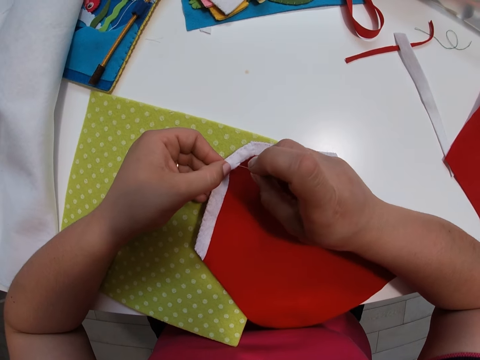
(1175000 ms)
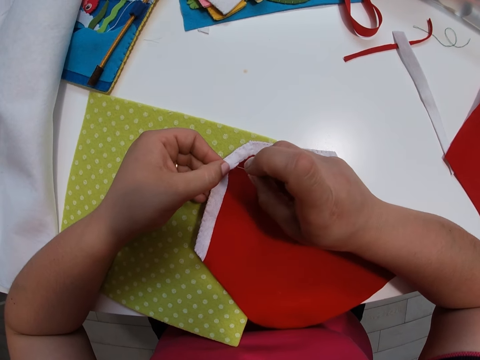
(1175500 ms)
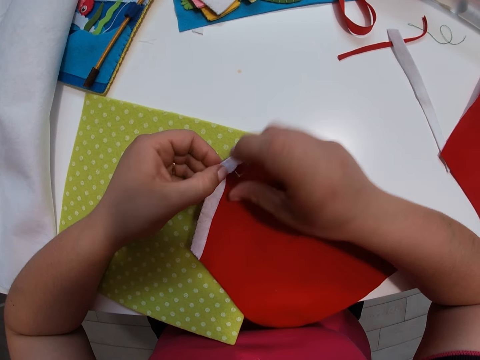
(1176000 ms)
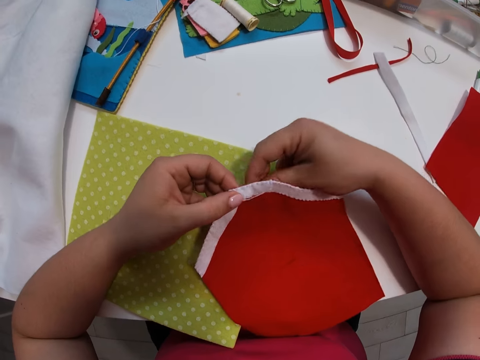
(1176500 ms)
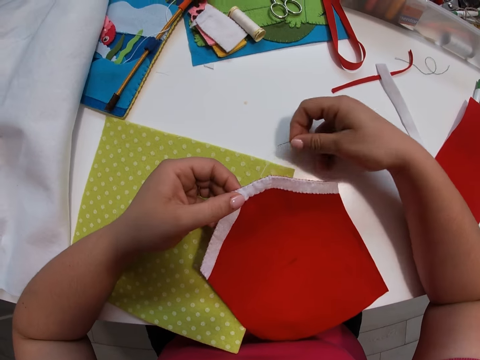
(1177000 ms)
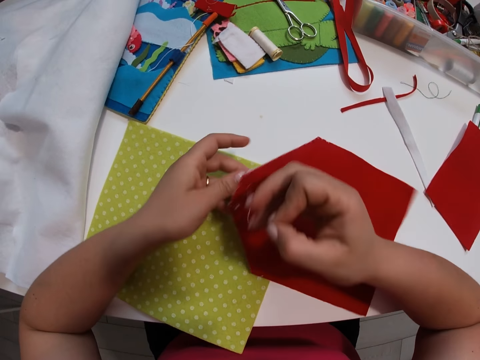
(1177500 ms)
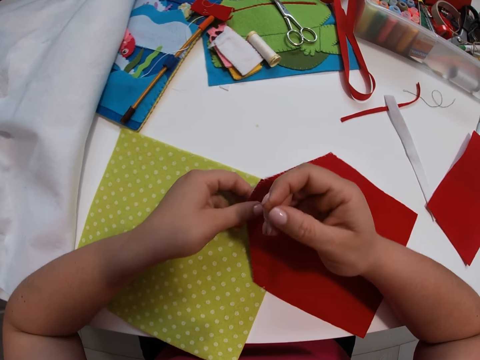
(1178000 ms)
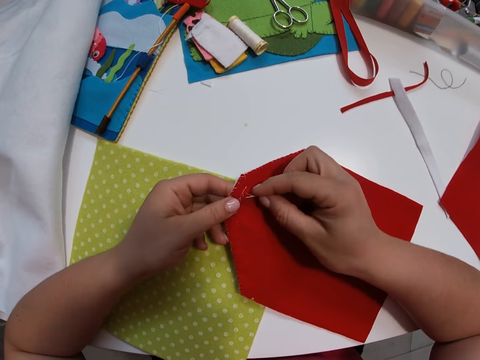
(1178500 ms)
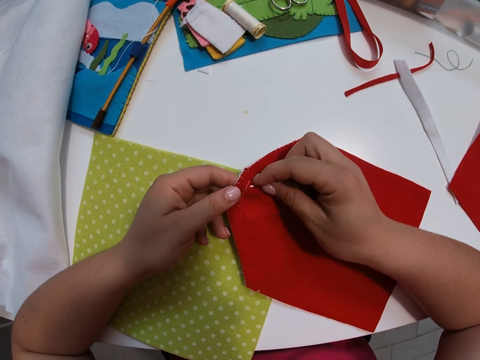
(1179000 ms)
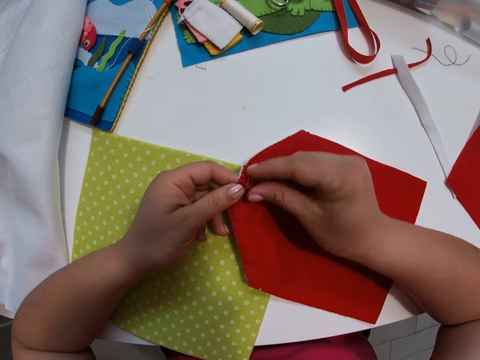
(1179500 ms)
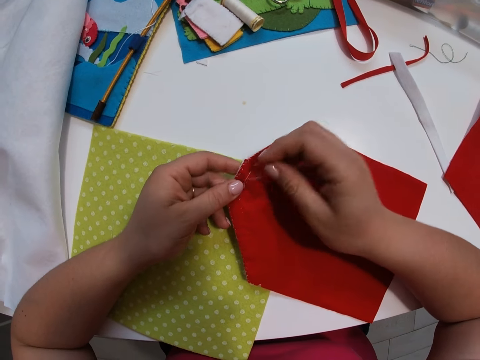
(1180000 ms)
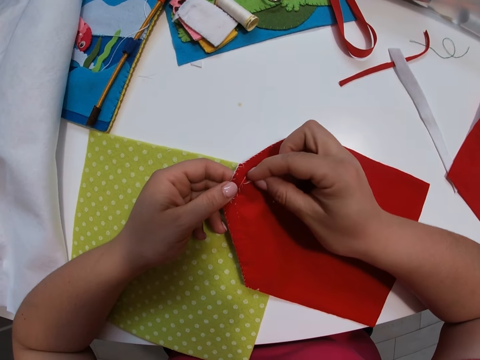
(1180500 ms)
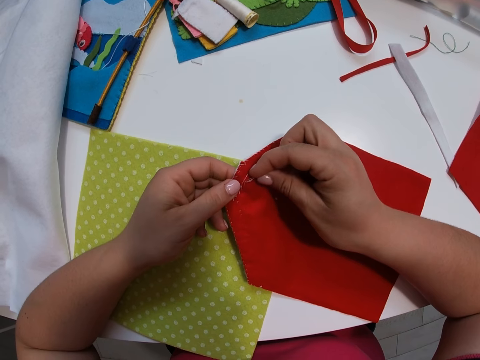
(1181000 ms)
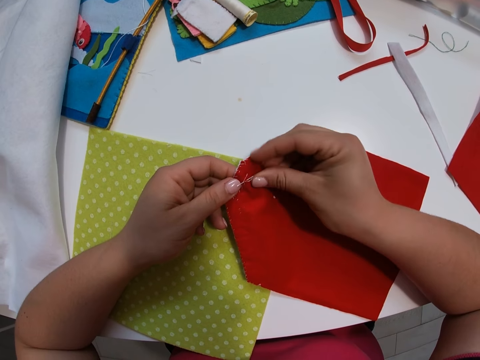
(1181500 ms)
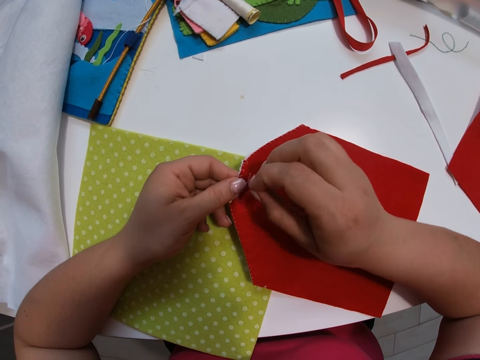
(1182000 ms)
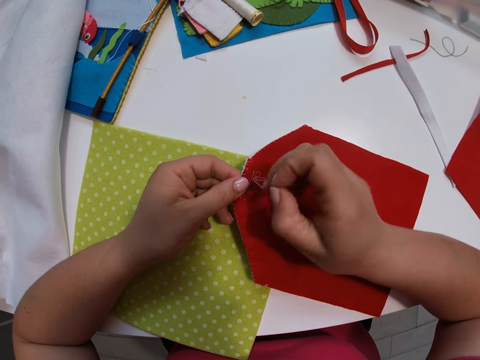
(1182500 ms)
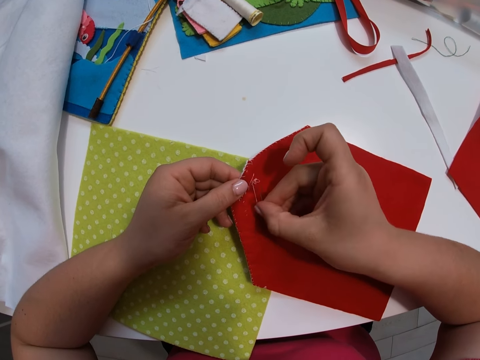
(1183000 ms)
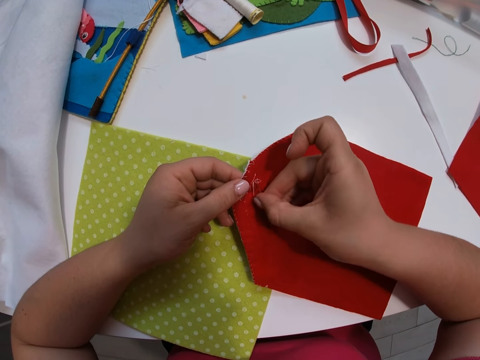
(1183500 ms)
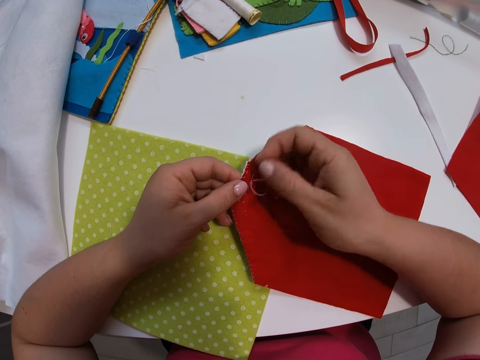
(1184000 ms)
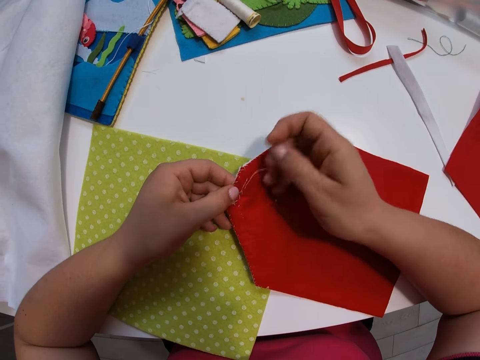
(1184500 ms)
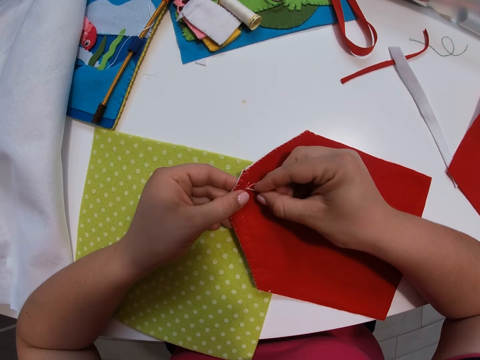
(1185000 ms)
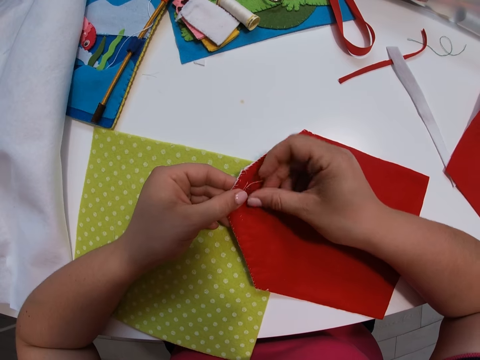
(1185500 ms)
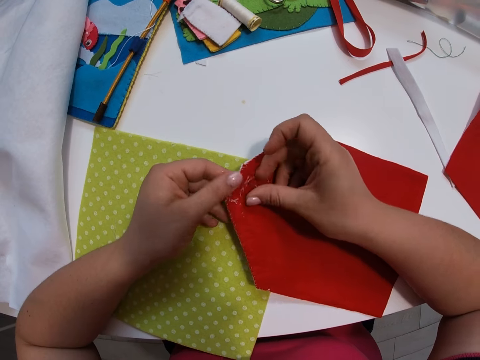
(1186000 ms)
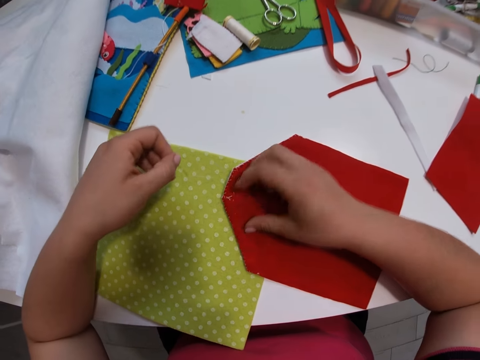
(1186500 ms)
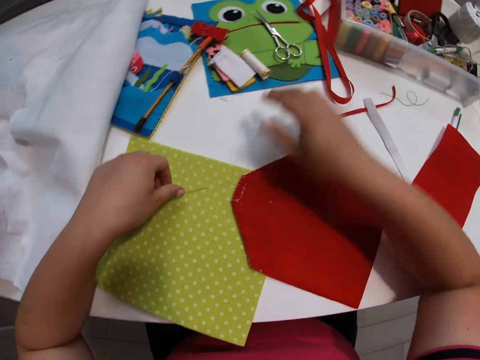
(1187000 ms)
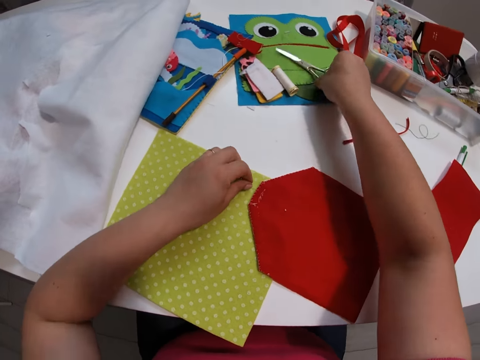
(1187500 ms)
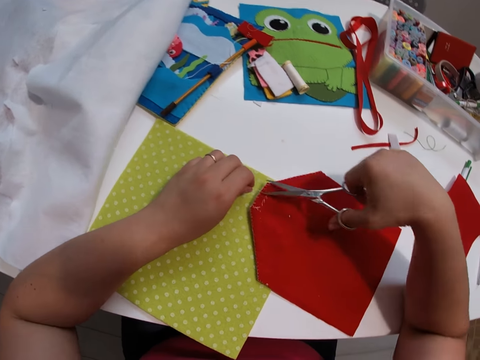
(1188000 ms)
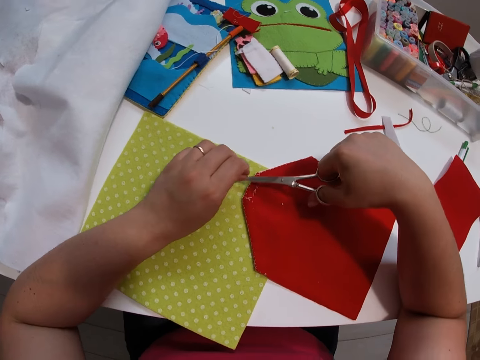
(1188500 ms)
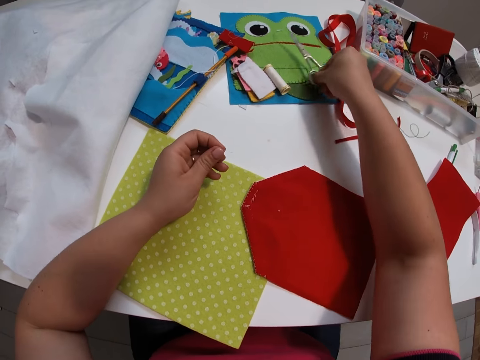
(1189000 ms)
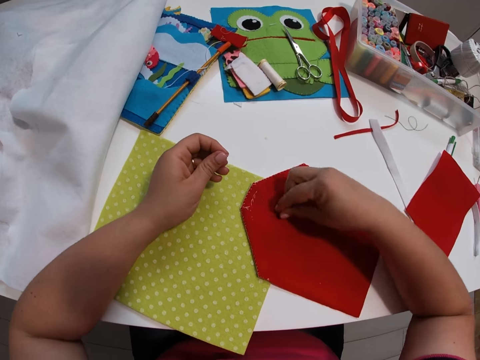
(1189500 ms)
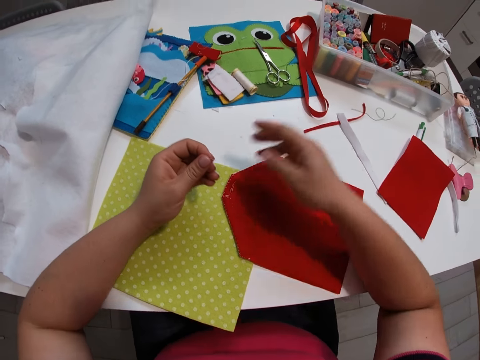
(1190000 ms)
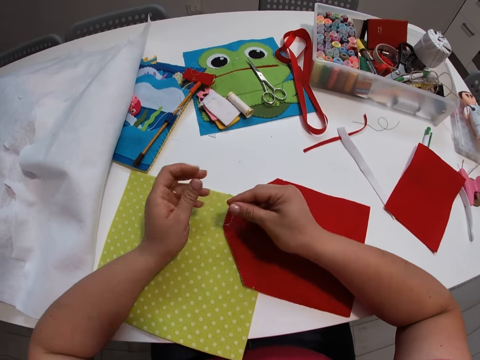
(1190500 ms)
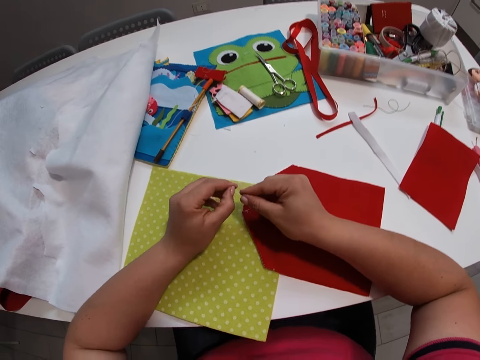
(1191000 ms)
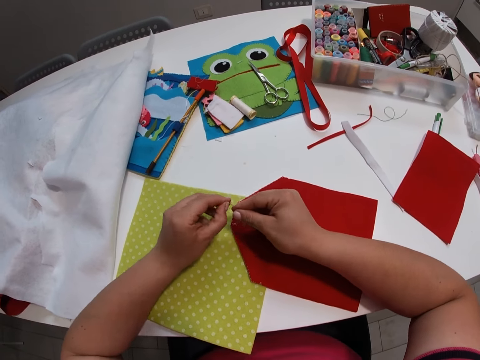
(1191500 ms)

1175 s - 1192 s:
The camera wearer turns the small red fabric upside down with her left hand. She continues sewing the fabrics together with the needle and thread. She picks up the scissors from the table again. She touches the cloth. She cuts the thread with the scissors. She drops the scissors on the table. She removes dirt from the small red fabric with her right hand. She throws the dirt away. She holds the thread. She removes the remaining thread from the needle.

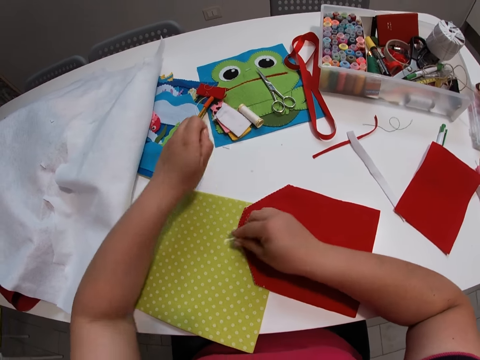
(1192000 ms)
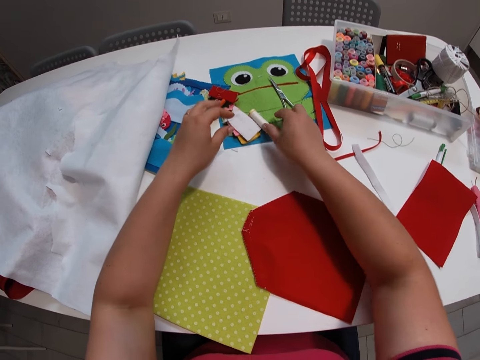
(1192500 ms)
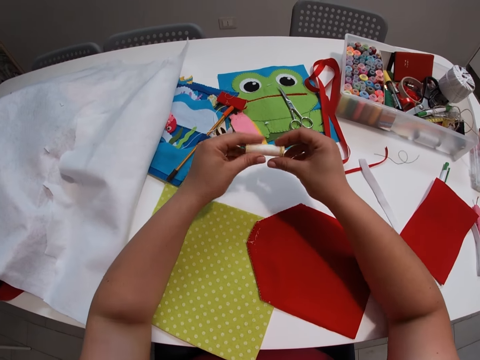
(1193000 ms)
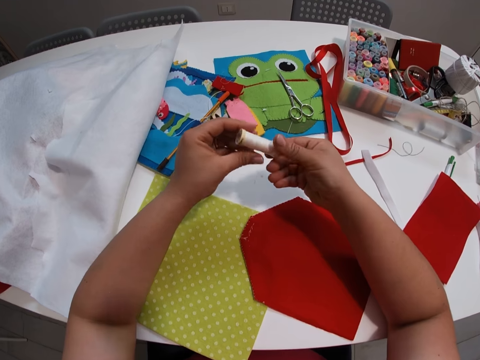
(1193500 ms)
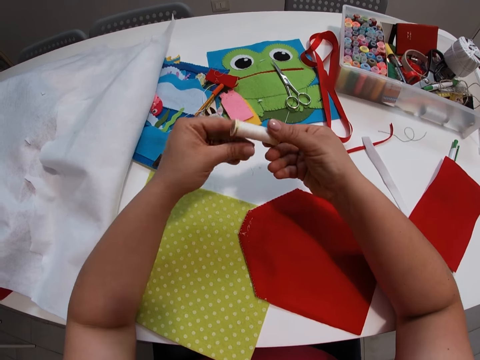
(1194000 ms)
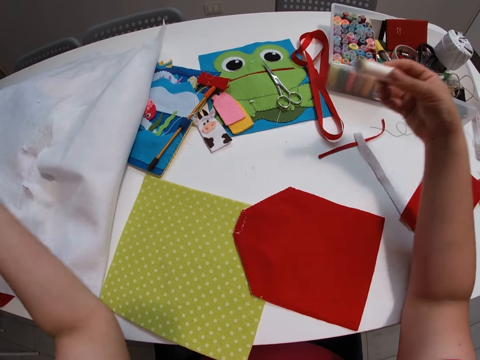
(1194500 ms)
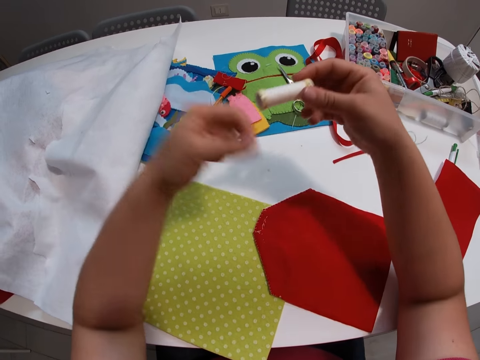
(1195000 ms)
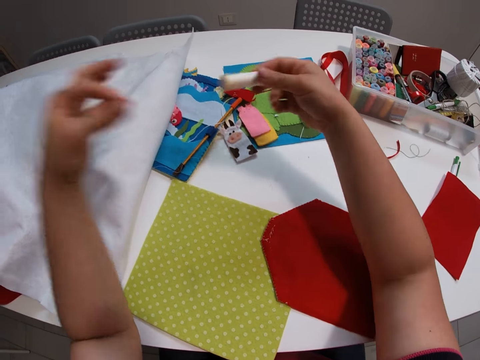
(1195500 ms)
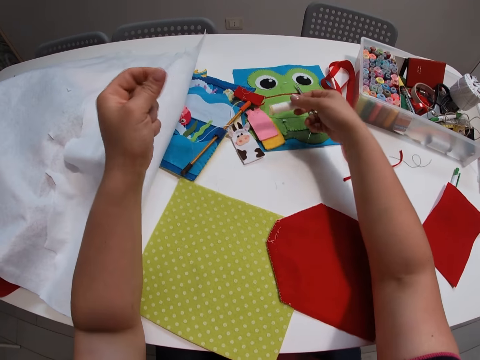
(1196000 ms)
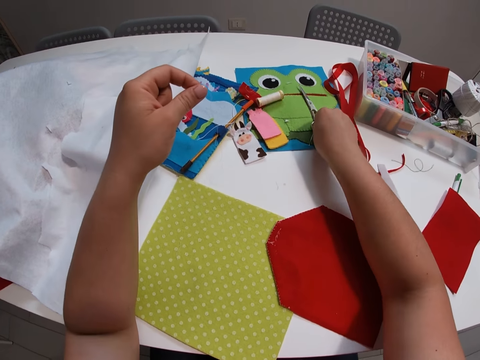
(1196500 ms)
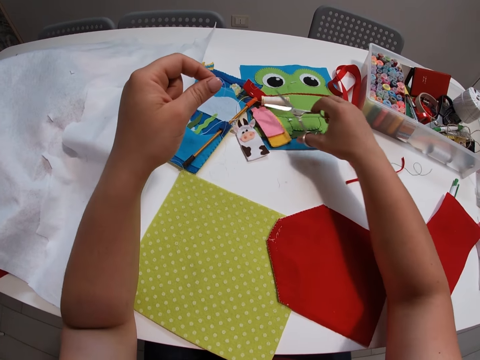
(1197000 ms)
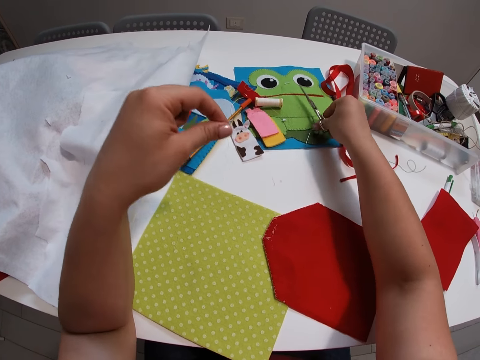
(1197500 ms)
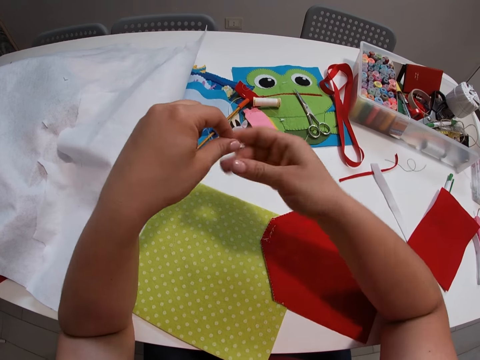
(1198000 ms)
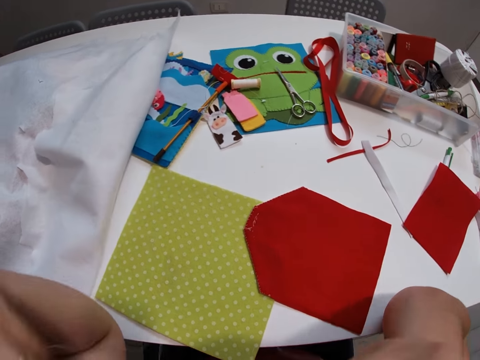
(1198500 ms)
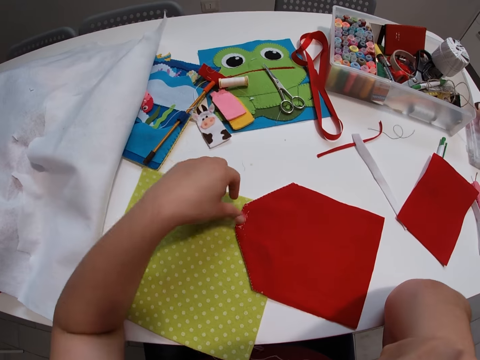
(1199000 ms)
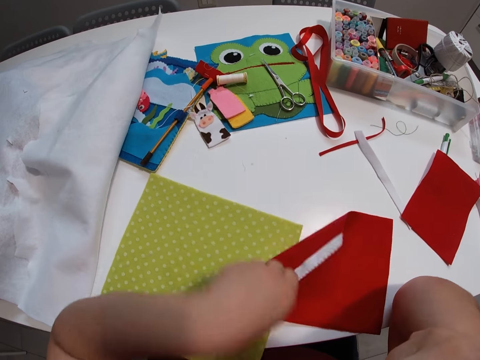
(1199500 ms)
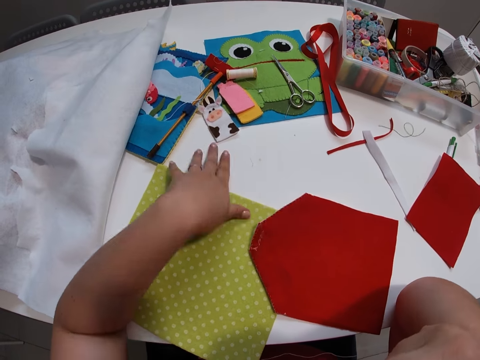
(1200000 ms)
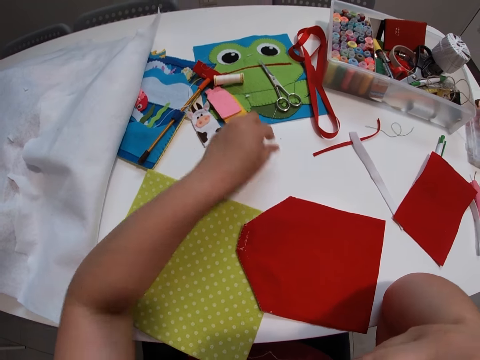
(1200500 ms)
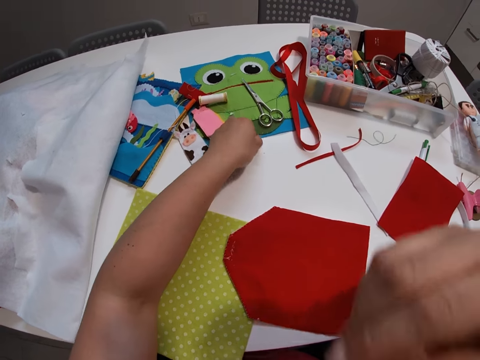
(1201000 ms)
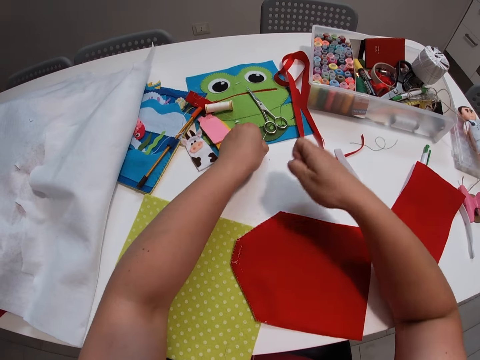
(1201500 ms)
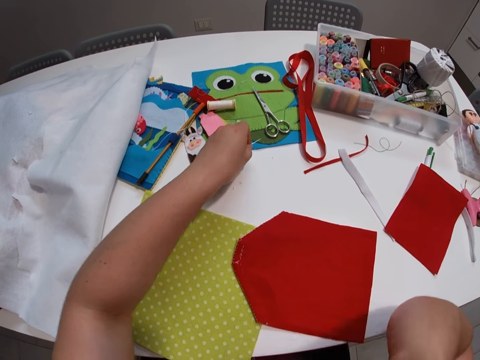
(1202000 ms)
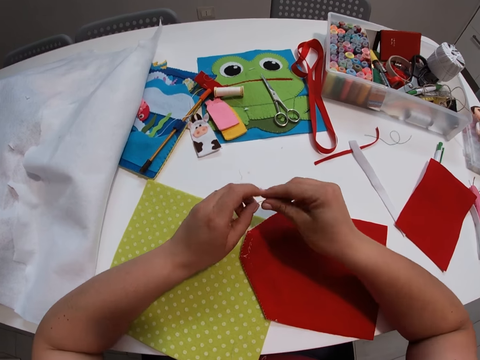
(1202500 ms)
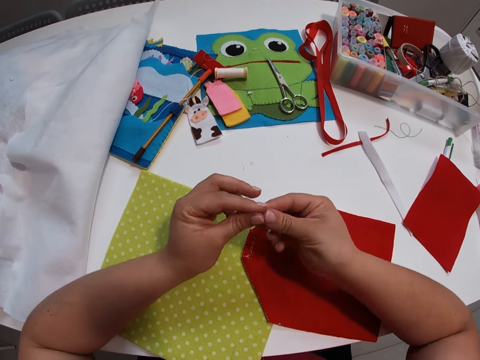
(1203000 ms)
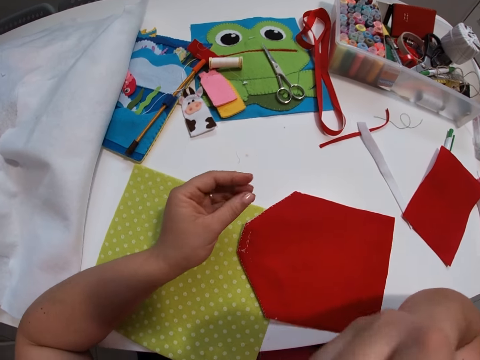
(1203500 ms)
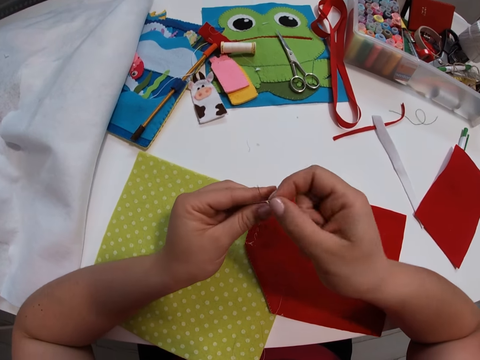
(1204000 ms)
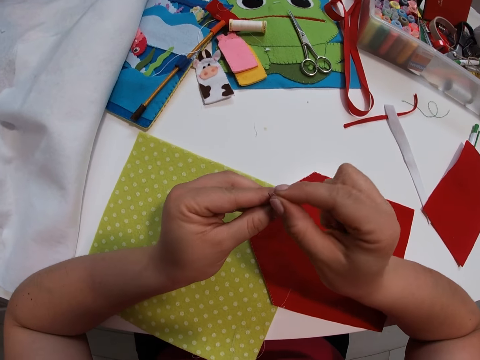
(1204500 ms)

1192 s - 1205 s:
The camera wearer drops the needle on the cutting mat. She puts string on the table. She picks the roll of thread or string roll from the table, unwraps the thread, rotates the string roll, pulls the string and puts the string roll on the table. She picks the scissors from the table, cuts the thread with the scissors and drops the scissors on the table. She holds the thread with both hands. She lifts part of the small red fabric with her left hand. She turns the cloth. She touches the table and the small red fabric with her left hand. She picks the needle from the table. She inserts the thread in the needle.
